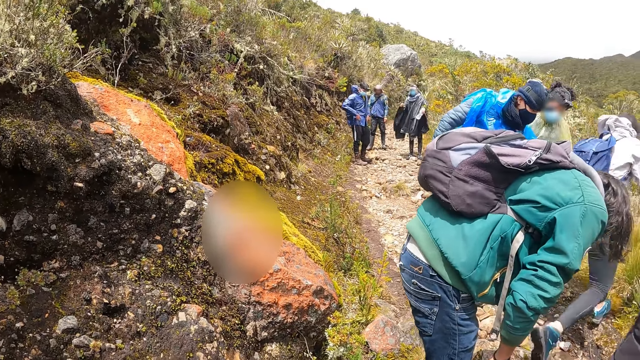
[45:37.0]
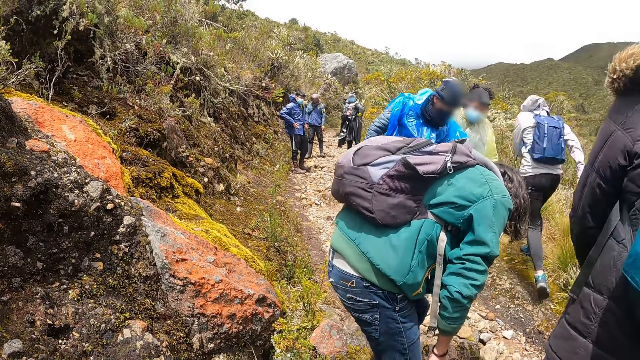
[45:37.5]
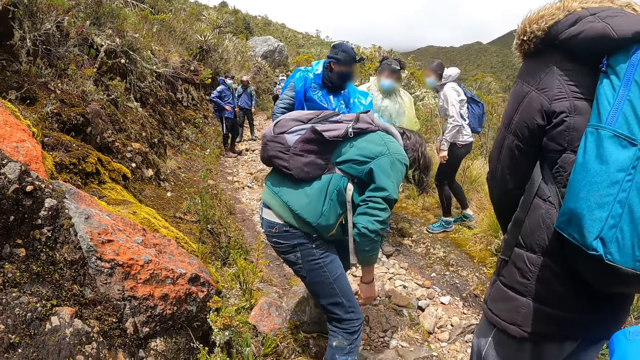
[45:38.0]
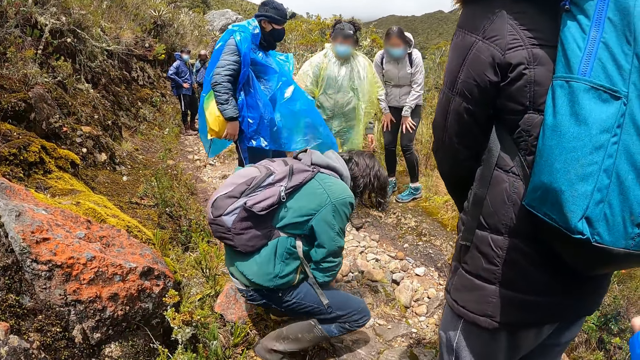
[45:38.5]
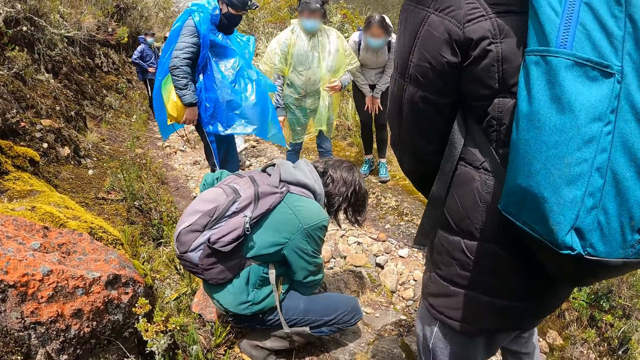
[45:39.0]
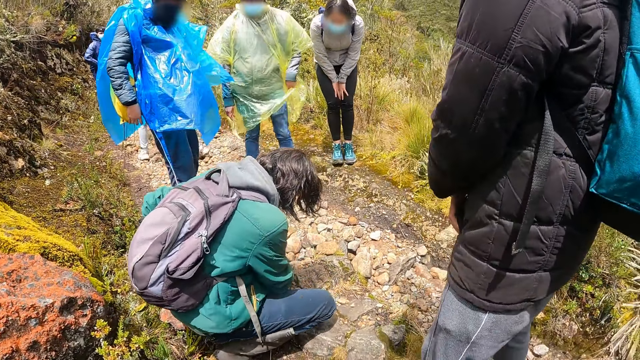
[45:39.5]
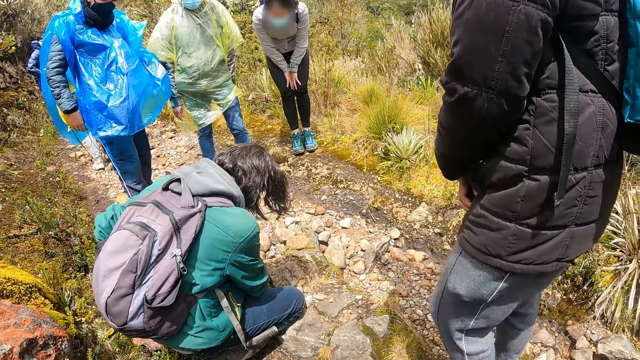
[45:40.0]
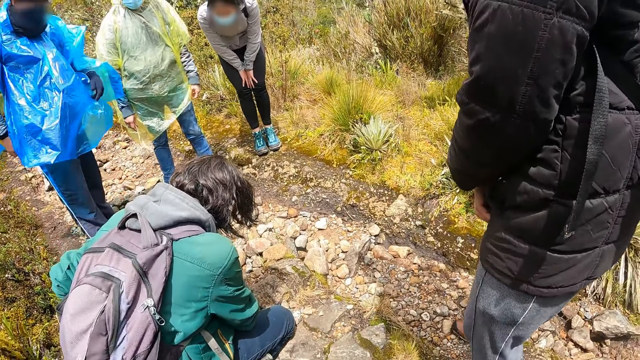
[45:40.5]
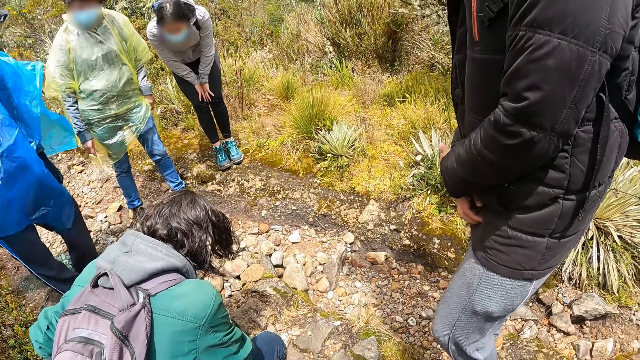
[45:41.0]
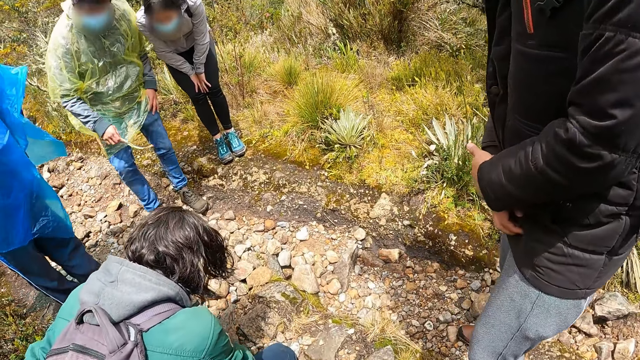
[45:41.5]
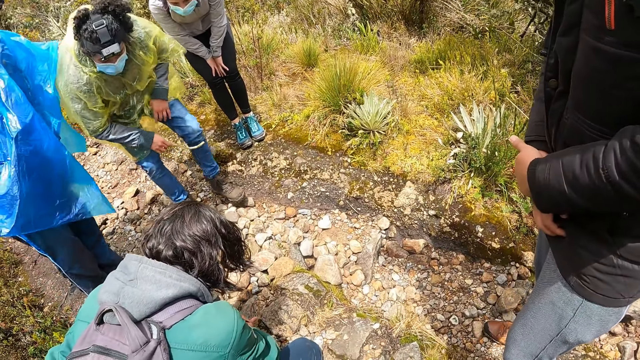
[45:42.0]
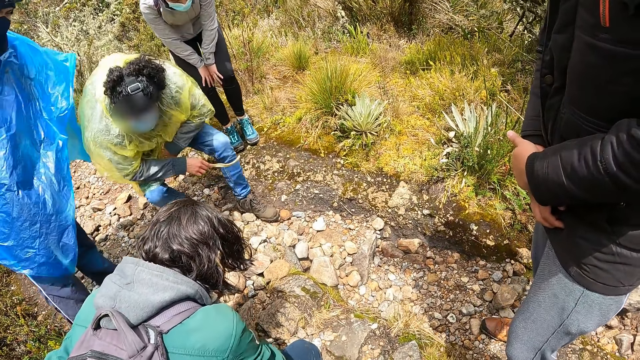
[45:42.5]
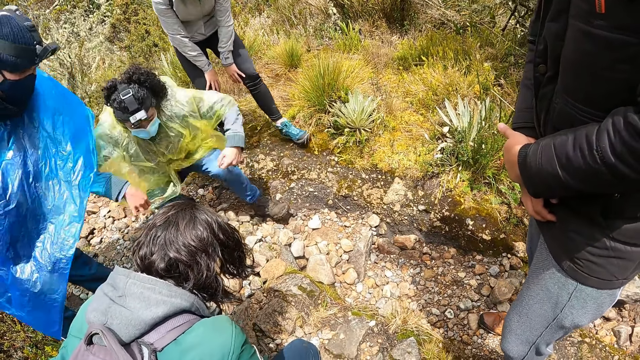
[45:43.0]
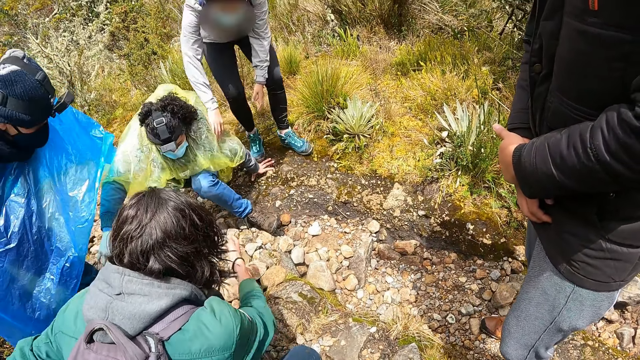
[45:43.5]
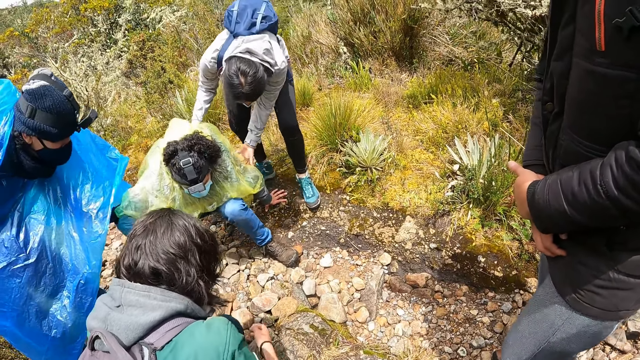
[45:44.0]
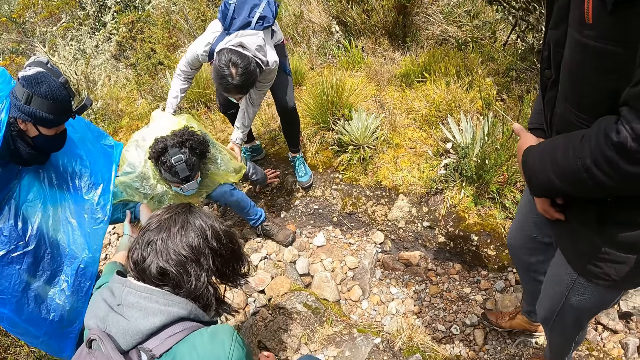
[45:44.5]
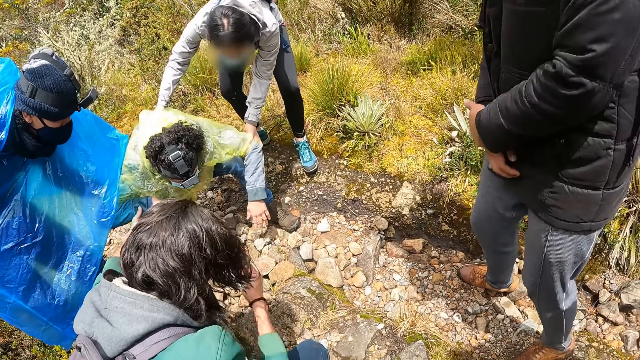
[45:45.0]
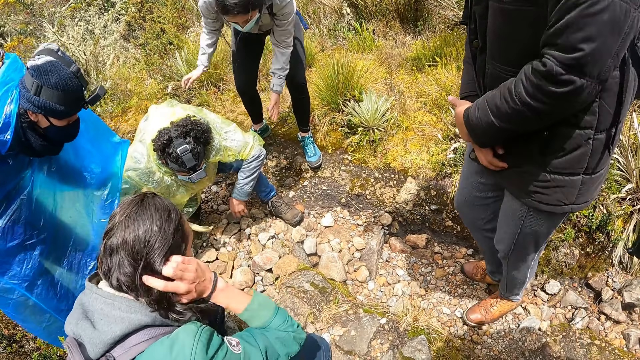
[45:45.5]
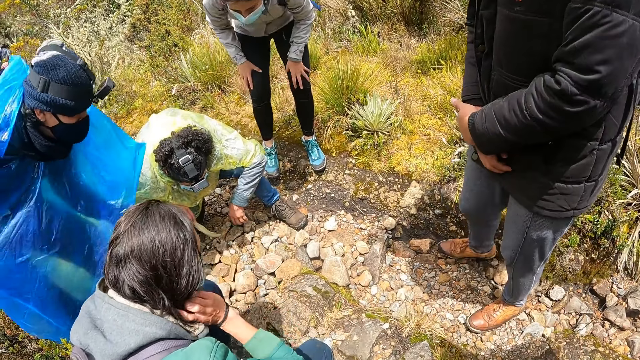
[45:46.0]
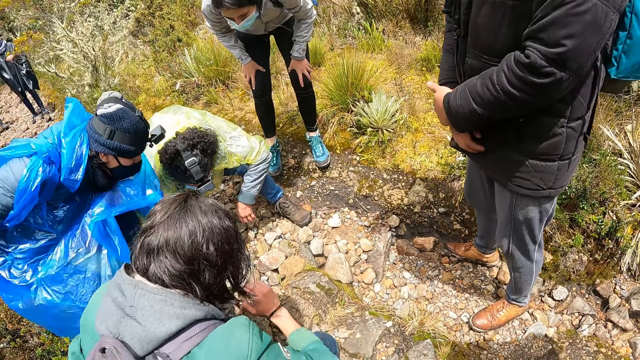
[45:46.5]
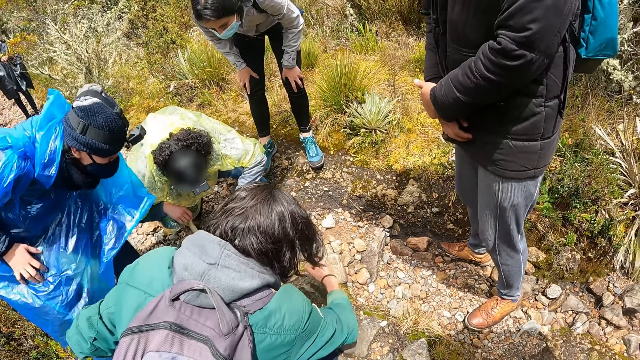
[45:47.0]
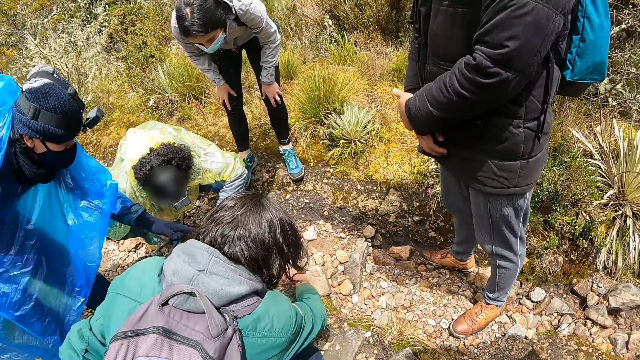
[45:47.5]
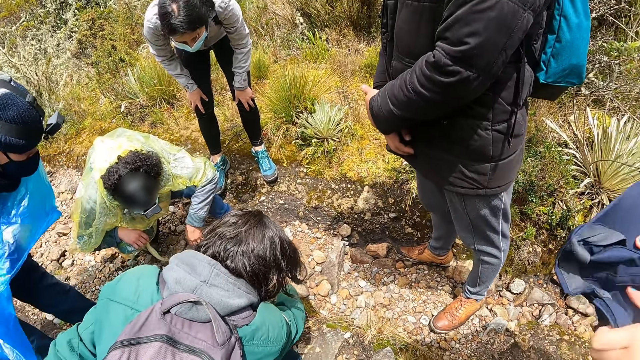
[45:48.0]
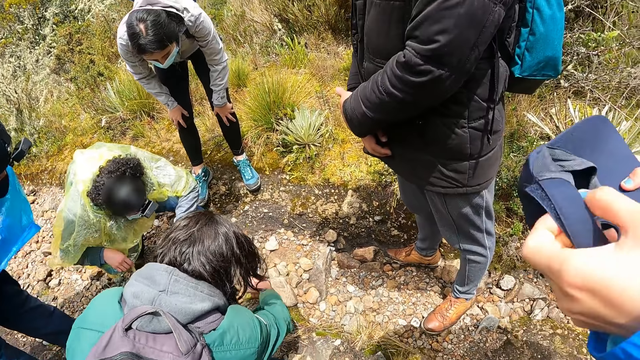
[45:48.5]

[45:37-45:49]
The man touches his hair with his right hand.

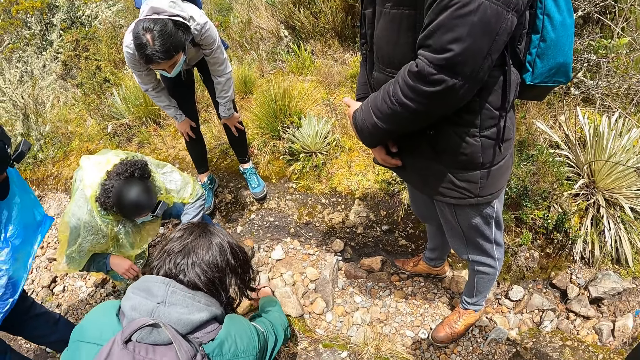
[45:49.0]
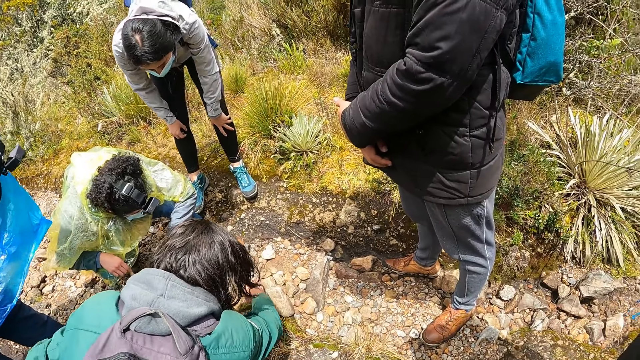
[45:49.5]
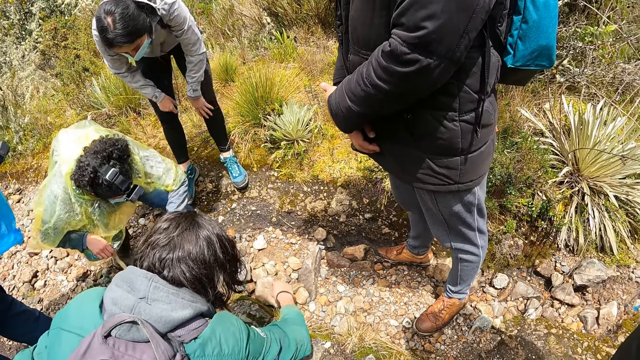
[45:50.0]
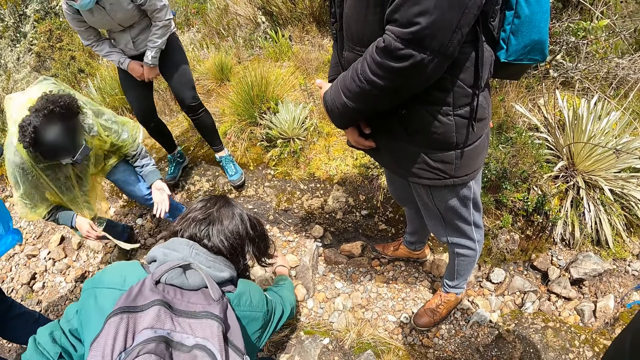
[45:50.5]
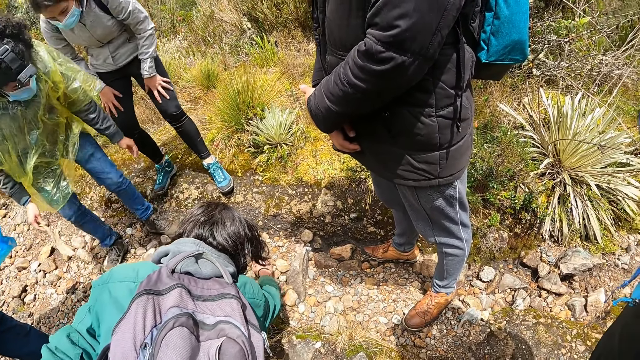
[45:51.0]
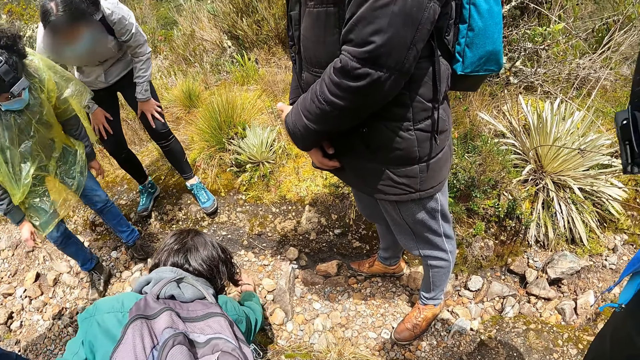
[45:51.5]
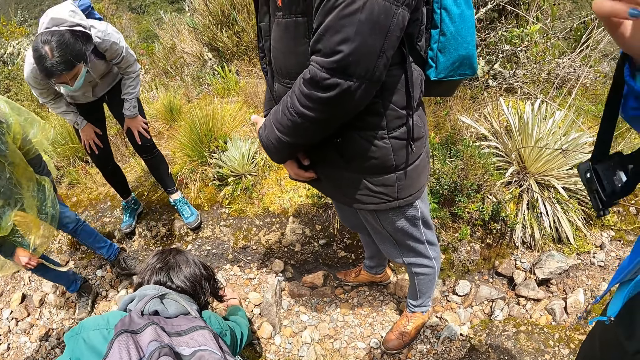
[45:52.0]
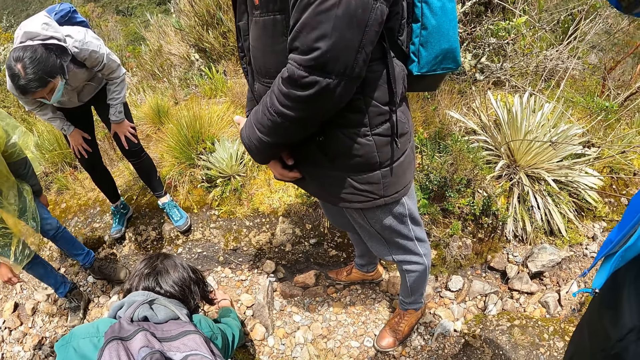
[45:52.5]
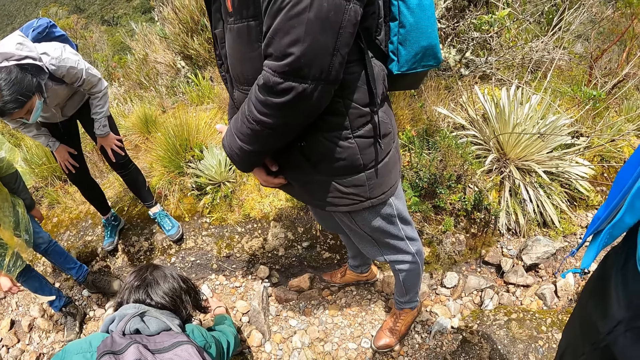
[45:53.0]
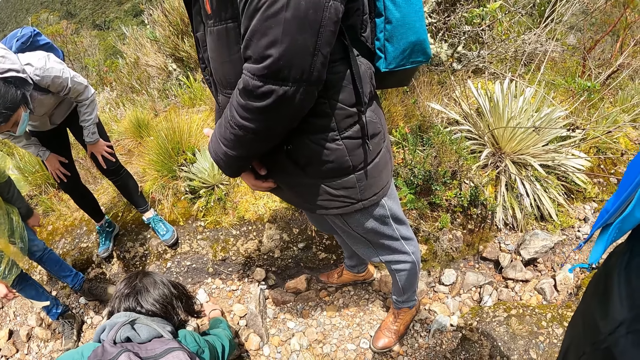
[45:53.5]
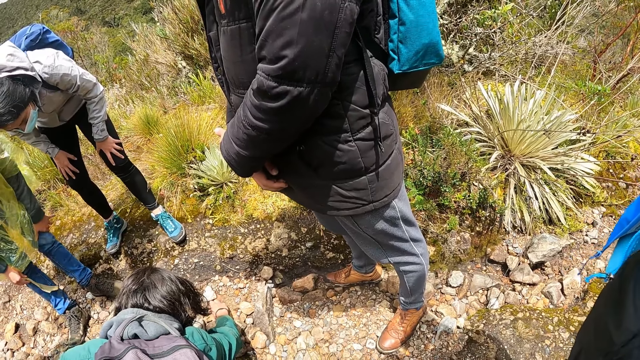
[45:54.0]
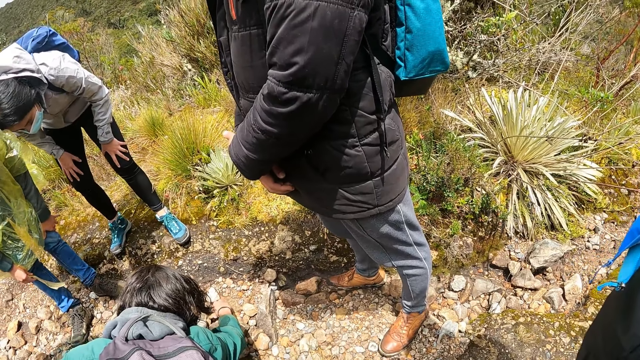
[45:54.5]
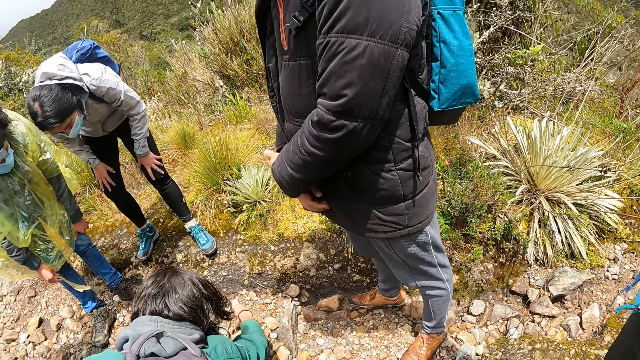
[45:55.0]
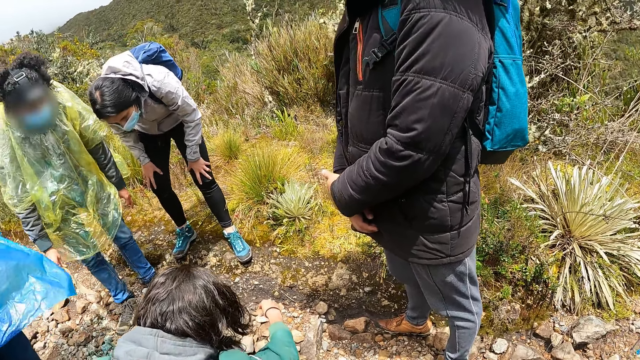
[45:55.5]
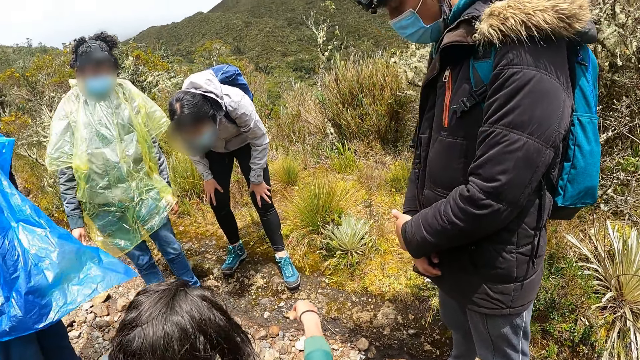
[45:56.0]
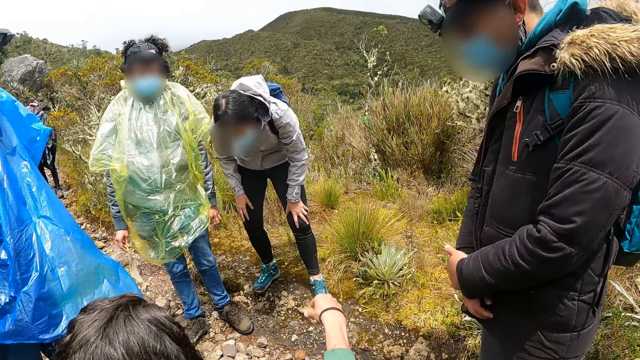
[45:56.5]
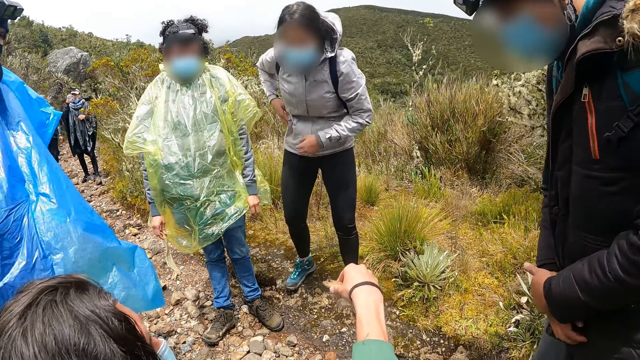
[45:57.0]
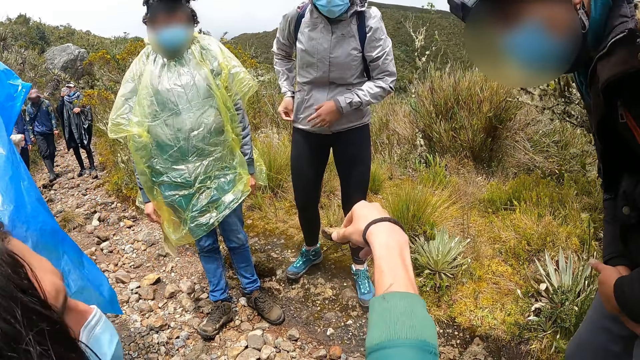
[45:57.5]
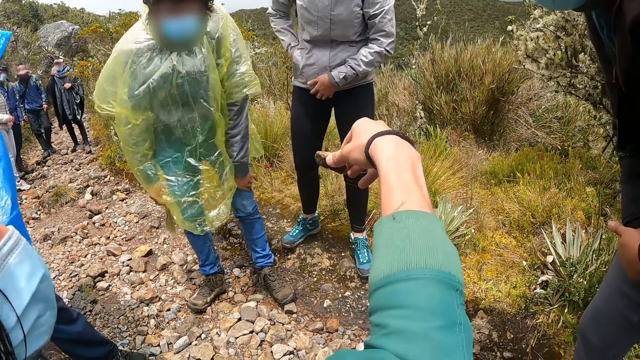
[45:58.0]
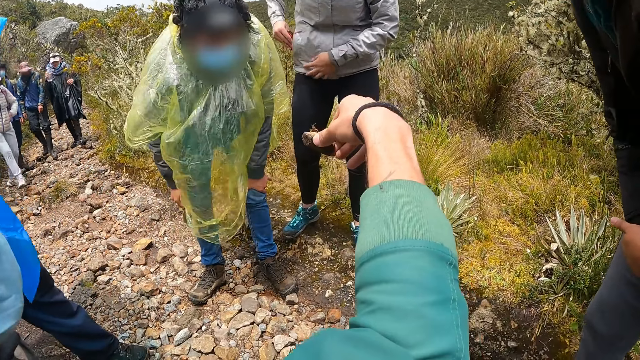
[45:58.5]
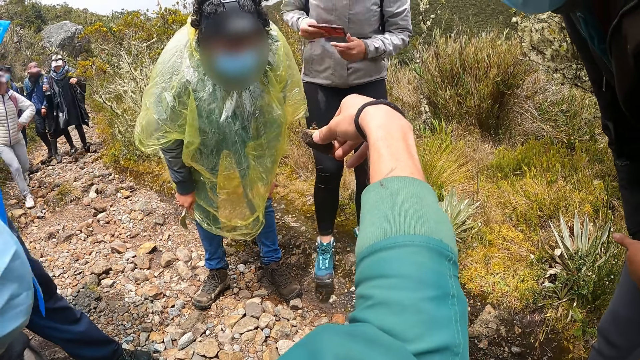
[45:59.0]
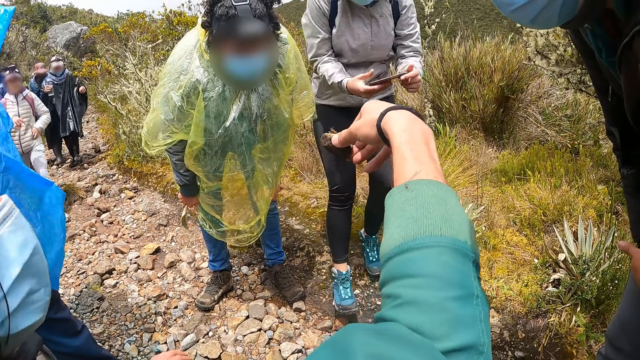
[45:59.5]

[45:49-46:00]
The man picks up a stone on the ground with his right hand. A woman takes out a phone from a jacket with her right hand.
